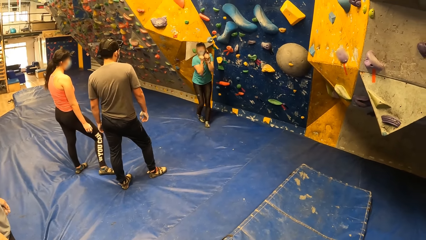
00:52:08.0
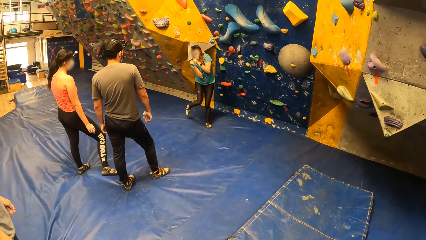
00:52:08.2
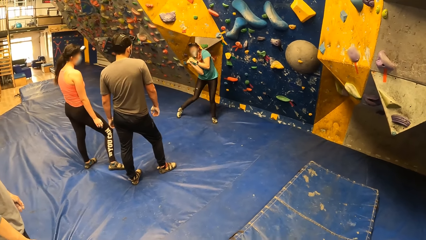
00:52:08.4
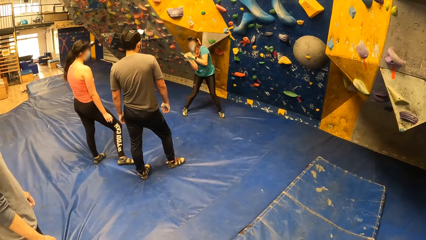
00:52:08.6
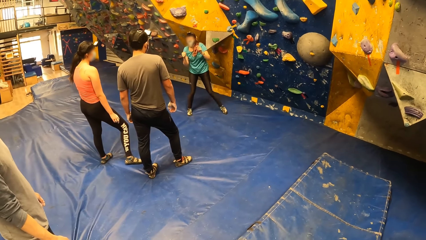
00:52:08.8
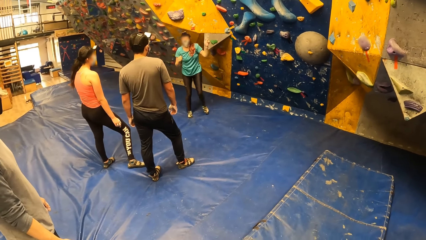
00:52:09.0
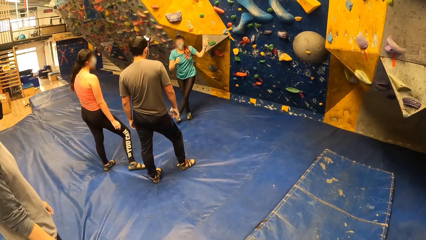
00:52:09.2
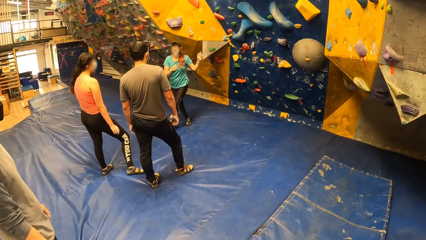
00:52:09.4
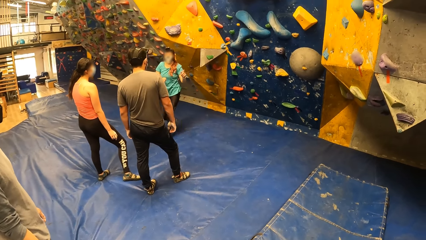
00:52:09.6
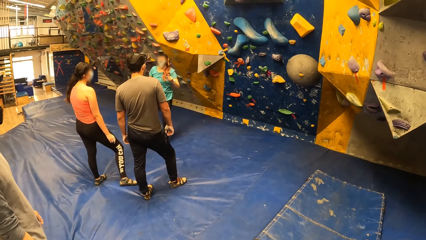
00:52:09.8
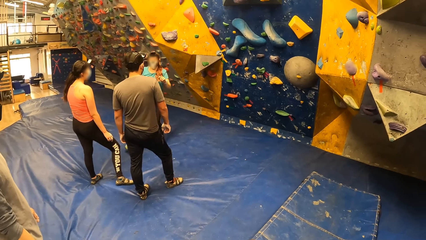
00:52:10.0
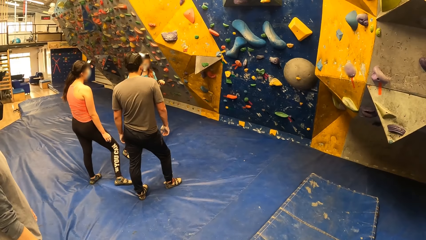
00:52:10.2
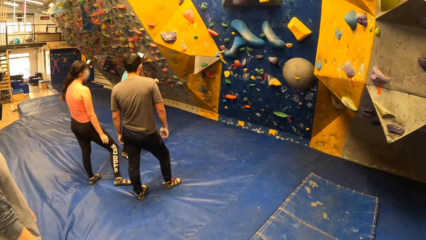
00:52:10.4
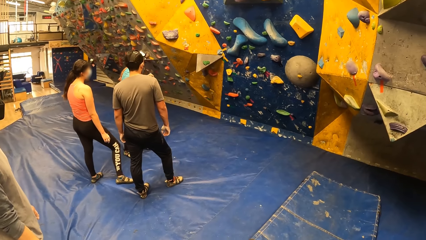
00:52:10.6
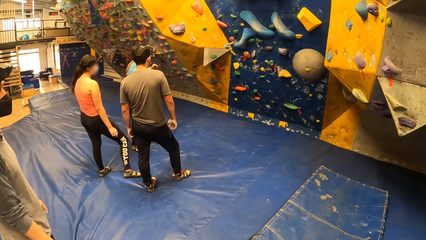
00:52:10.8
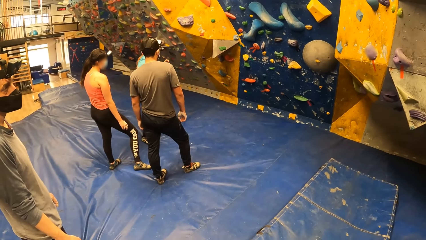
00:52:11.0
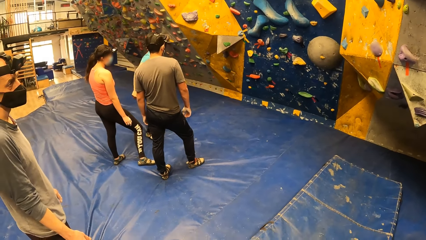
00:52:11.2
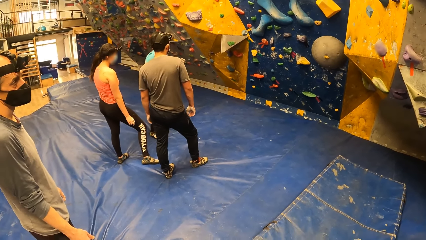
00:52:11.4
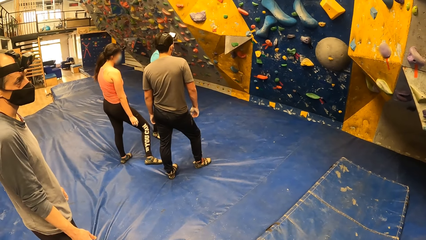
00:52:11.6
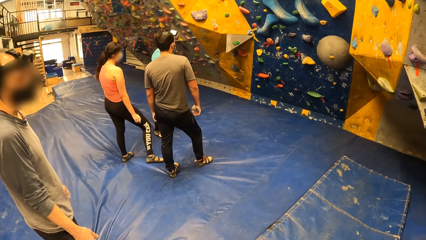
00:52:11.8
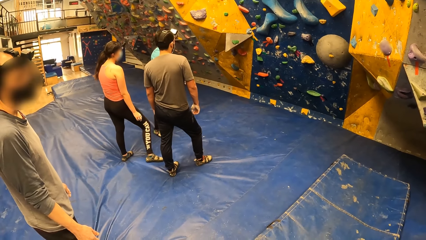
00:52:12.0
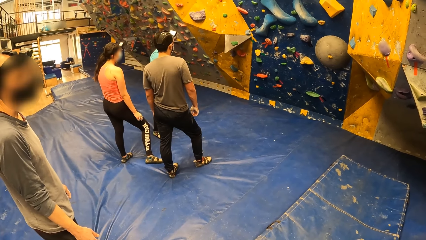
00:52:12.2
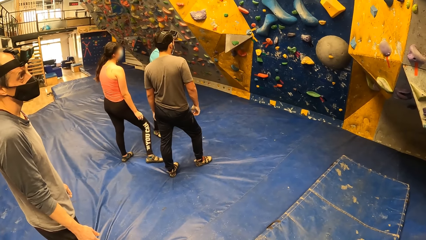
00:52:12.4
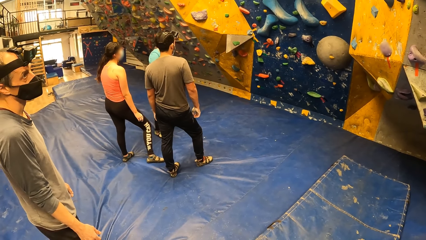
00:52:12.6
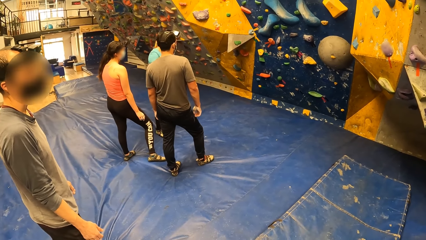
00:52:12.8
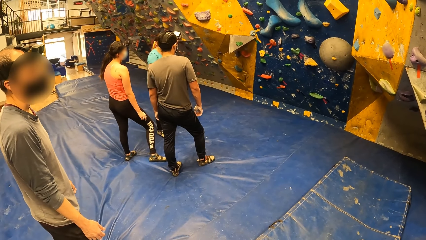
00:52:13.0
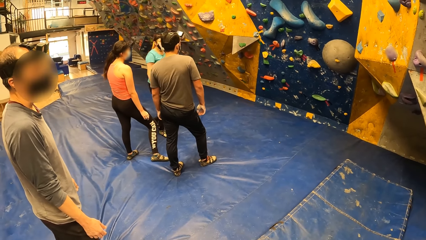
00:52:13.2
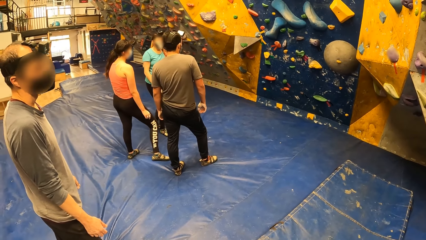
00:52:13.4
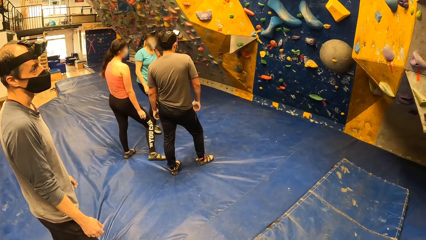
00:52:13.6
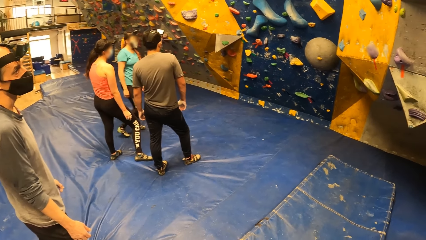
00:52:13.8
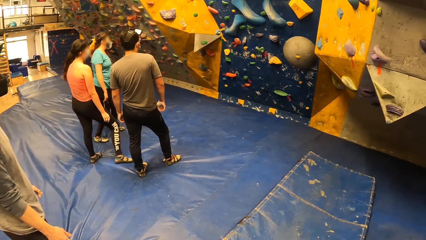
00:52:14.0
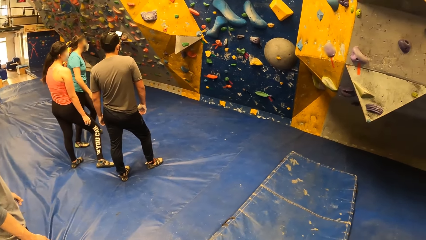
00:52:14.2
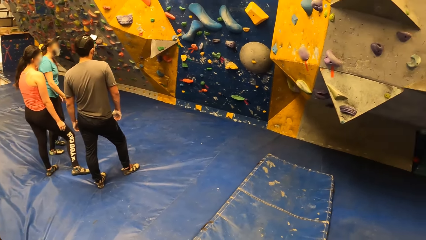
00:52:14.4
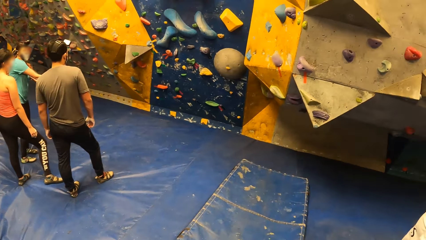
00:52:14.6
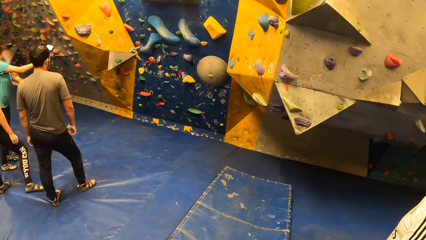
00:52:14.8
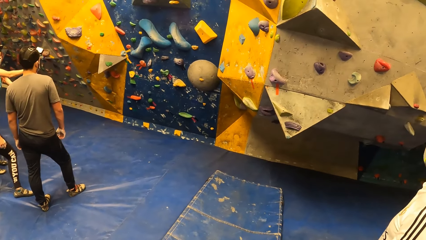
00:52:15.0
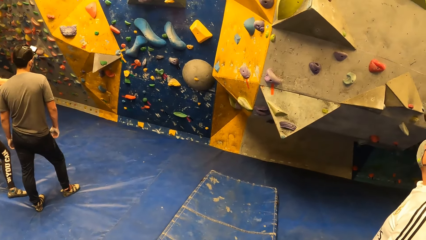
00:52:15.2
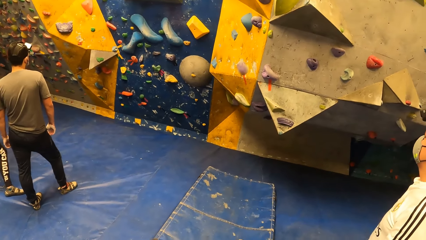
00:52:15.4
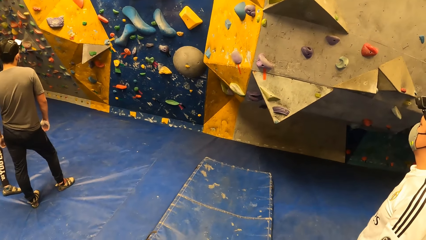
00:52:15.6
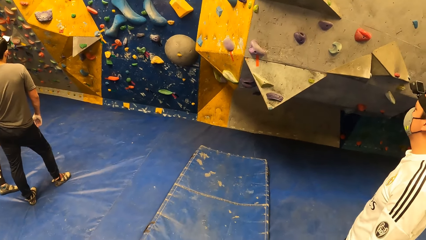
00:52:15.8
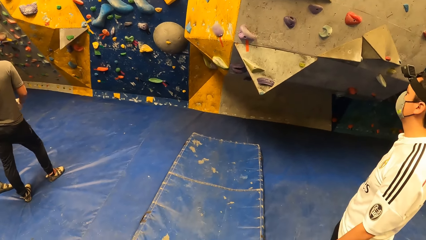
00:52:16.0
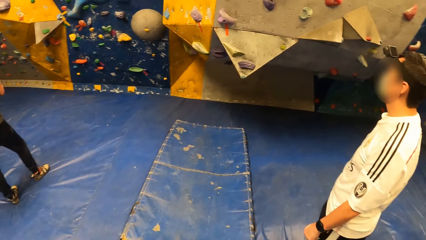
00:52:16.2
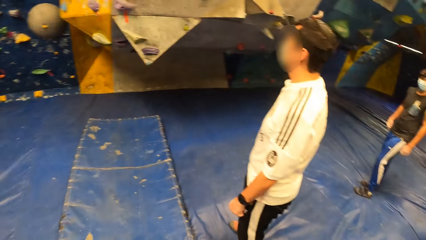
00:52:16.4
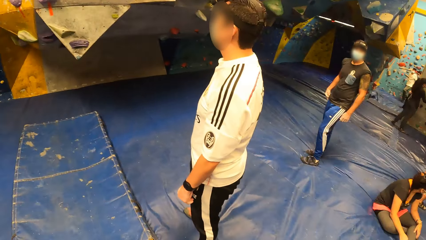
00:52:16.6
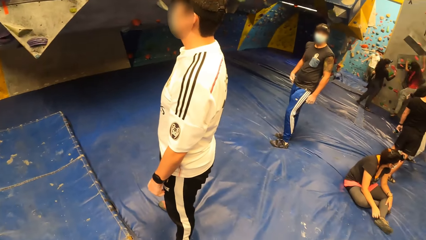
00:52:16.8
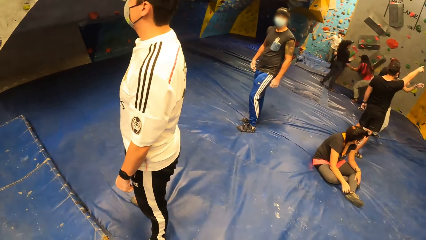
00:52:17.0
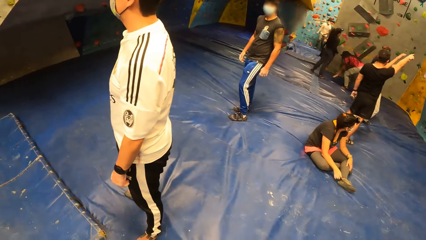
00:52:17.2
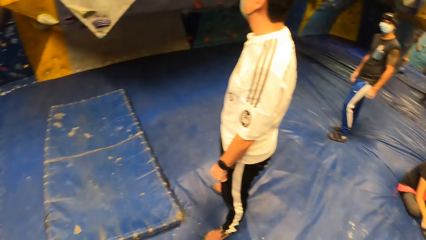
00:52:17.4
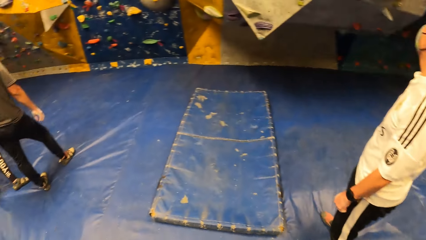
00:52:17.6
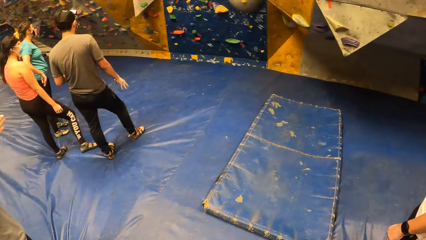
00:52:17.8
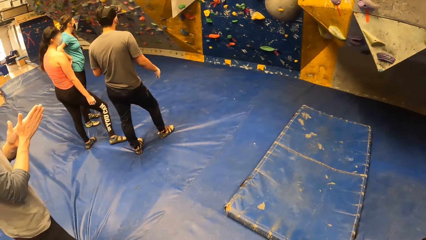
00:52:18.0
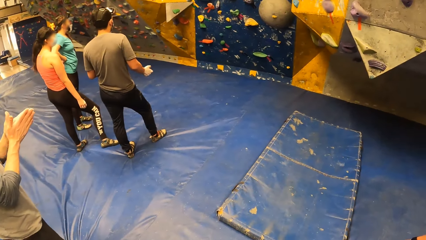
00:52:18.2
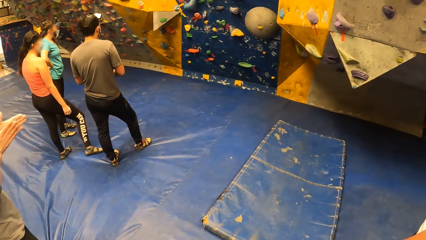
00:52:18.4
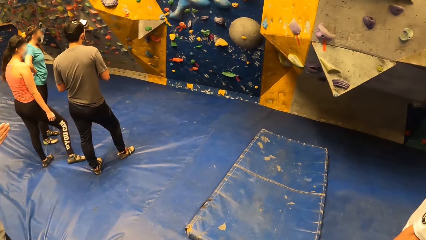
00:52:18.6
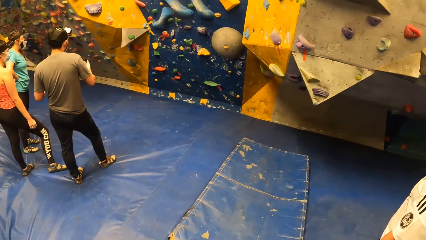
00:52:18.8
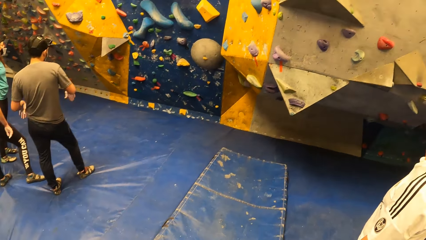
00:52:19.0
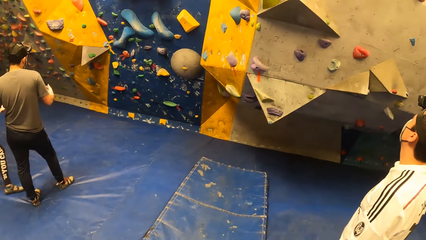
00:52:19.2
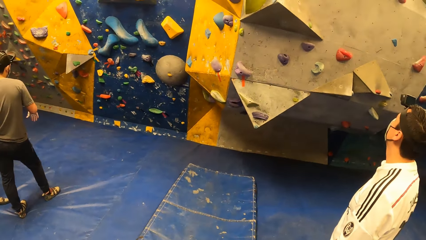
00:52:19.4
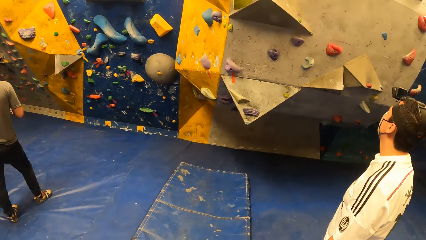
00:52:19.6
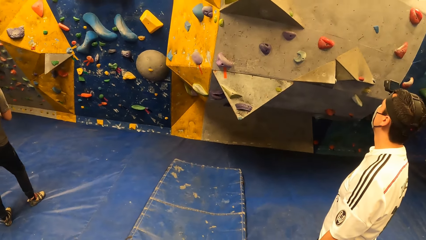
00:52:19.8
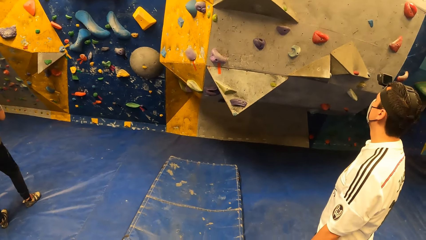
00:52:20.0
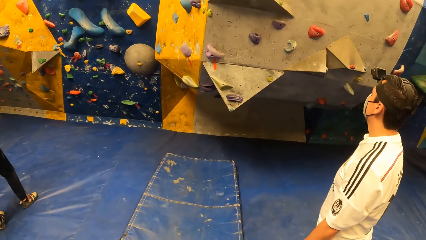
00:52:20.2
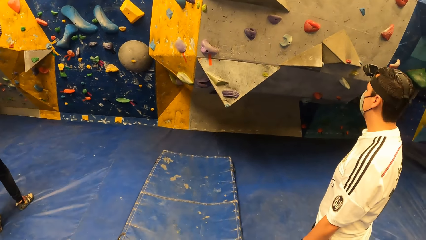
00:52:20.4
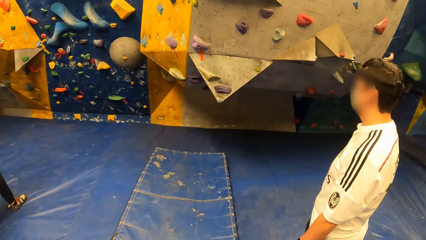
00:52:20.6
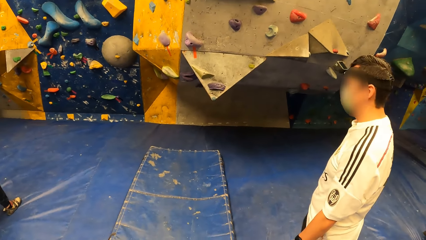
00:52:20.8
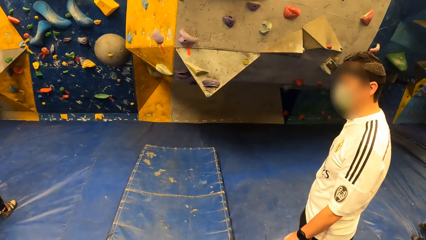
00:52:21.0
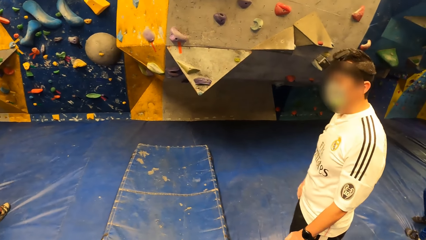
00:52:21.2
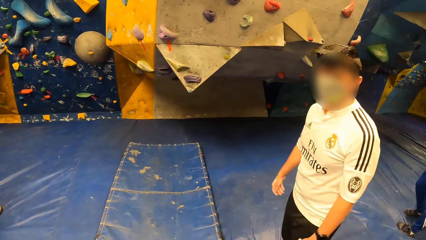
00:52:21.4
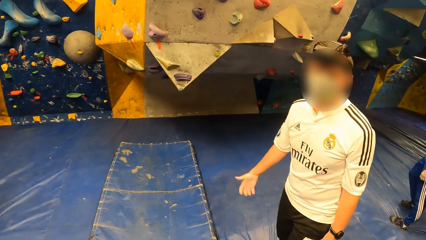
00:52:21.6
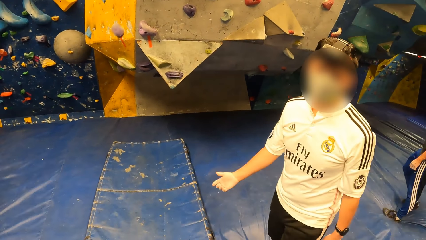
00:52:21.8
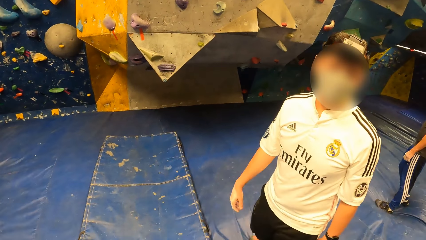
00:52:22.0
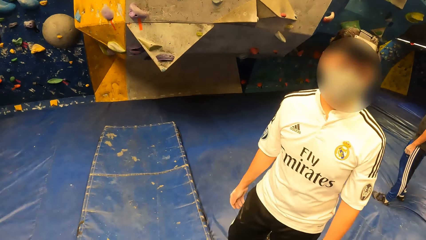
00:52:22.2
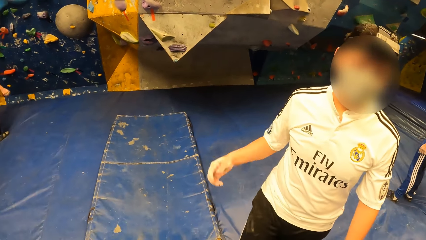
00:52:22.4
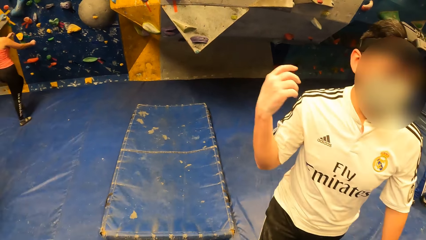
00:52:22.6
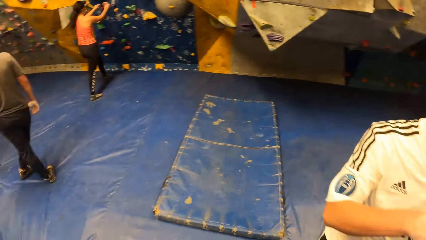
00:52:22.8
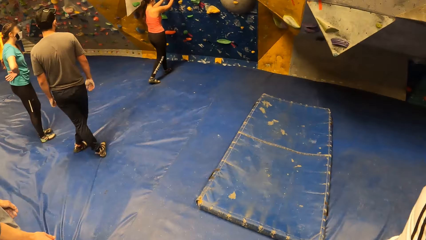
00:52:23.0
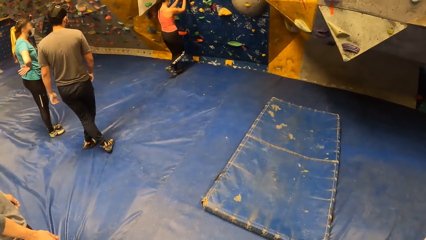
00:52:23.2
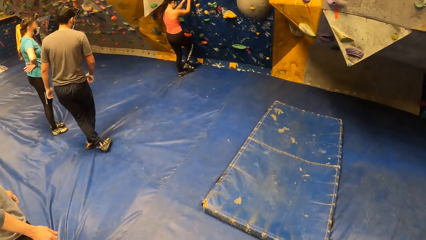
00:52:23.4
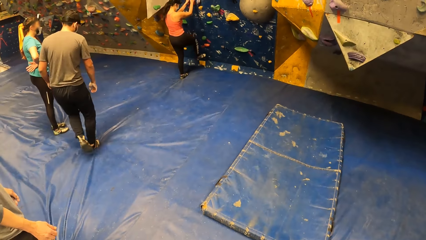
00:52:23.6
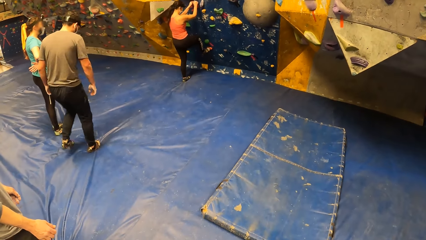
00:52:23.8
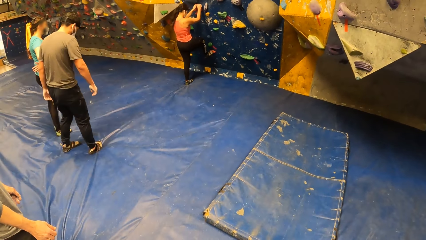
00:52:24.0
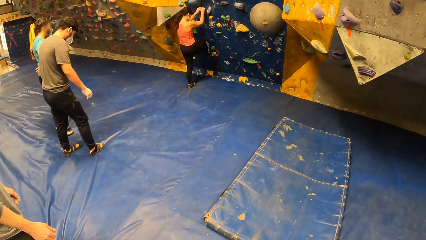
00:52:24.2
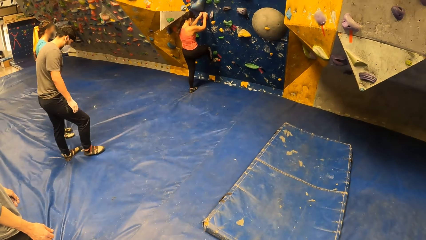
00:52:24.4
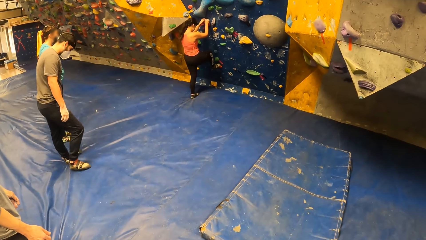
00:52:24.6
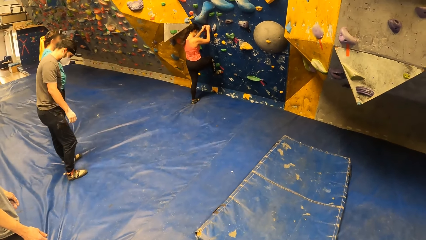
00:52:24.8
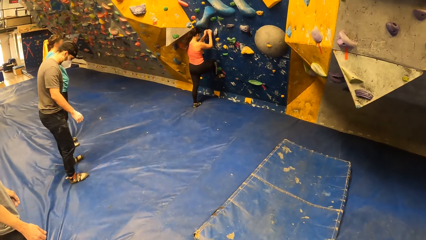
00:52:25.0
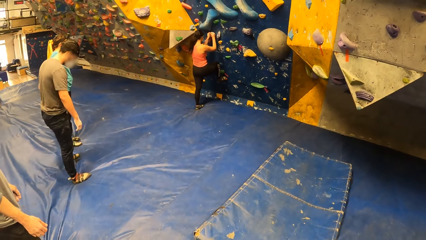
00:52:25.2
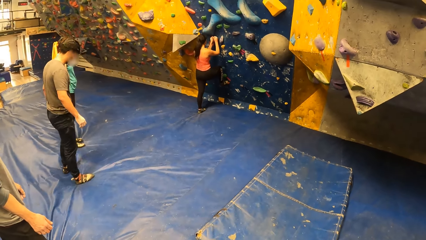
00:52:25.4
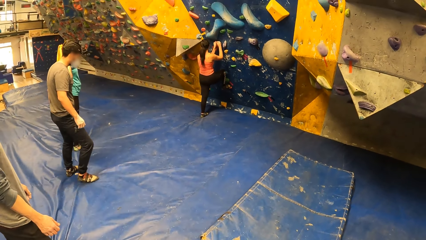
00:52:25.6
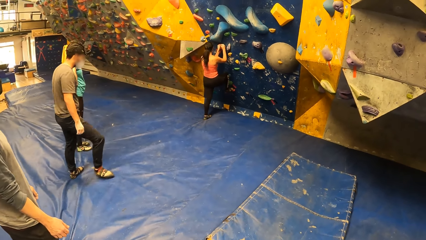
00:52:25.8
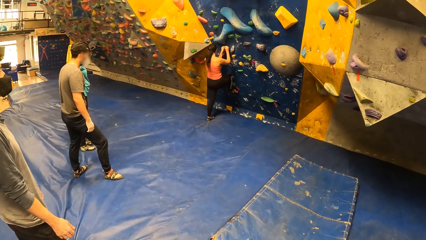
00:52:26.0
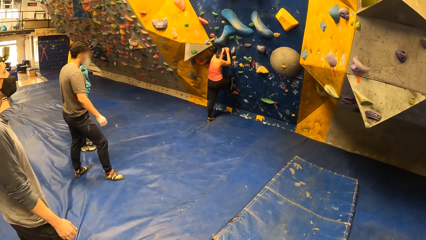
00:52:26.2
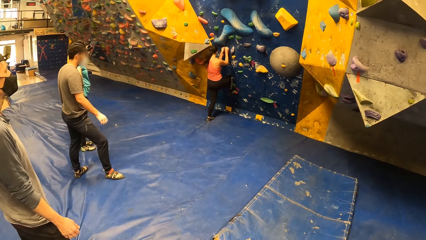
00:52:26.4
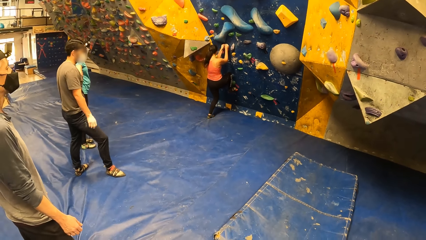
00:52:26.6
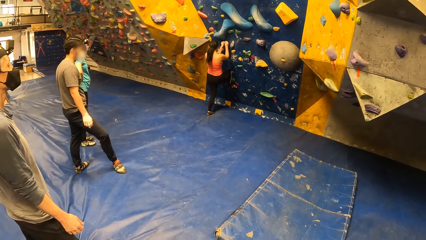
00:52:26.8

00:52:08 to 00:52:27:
The camera wearer looks around a room. A lady walks around the room. The camera wearer looks around the room. A man looks around the room. The camera wearer looks around the room. The man looks around the room. The camera wearer interacts with the man. The man walks around the room. Another woman climbs the wall.
